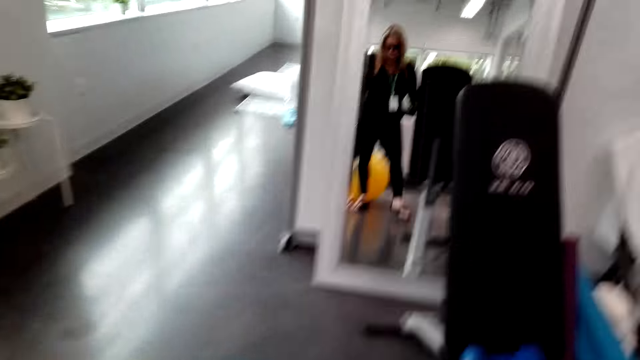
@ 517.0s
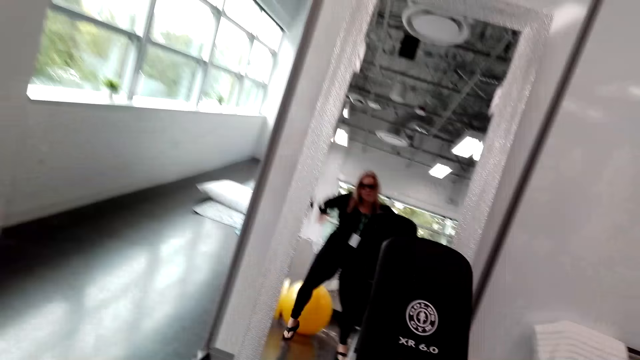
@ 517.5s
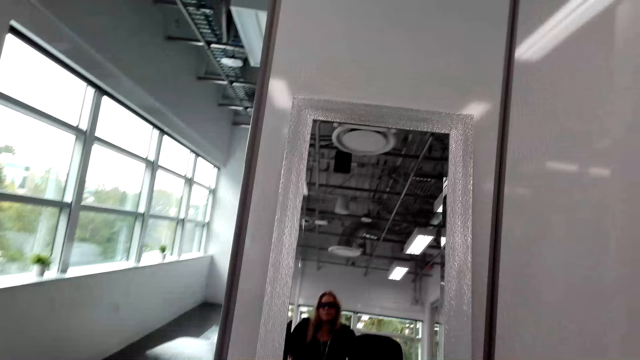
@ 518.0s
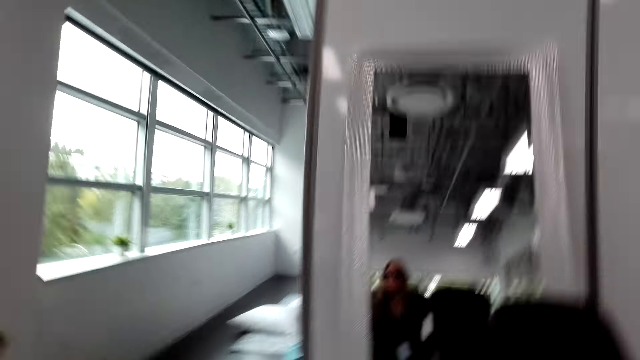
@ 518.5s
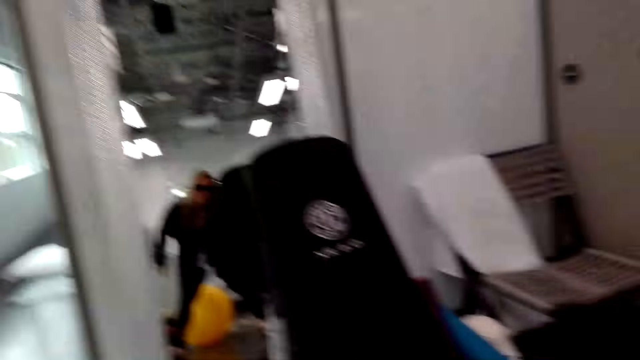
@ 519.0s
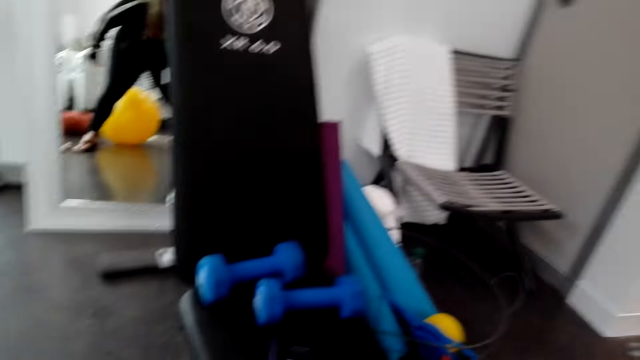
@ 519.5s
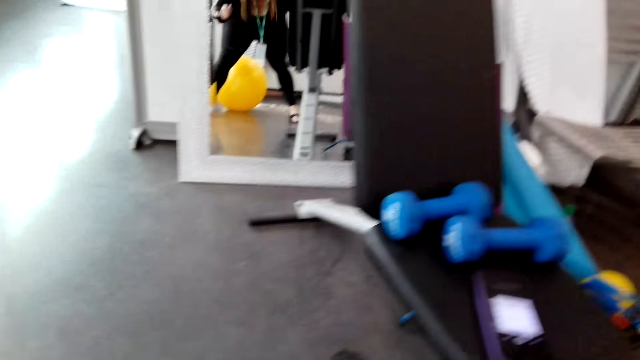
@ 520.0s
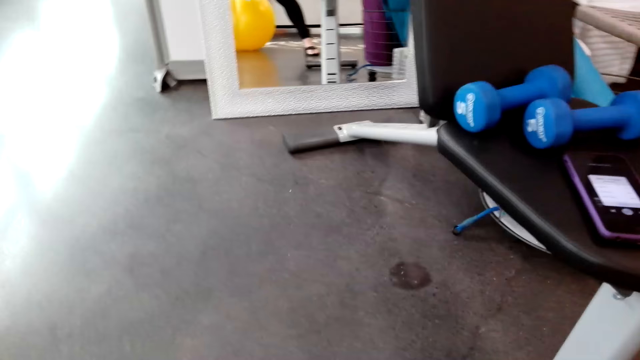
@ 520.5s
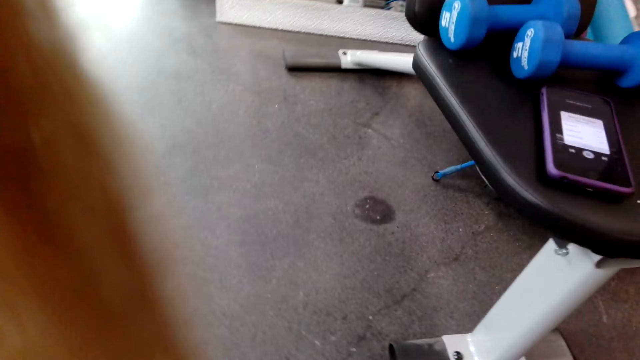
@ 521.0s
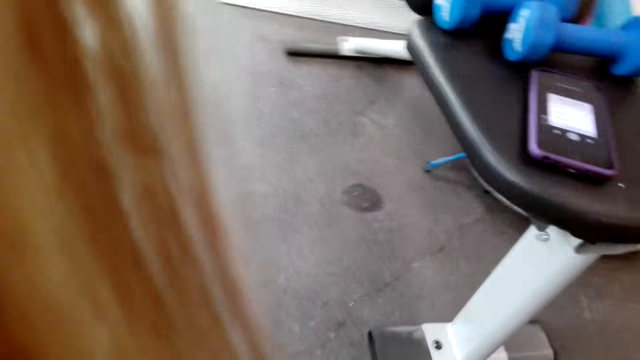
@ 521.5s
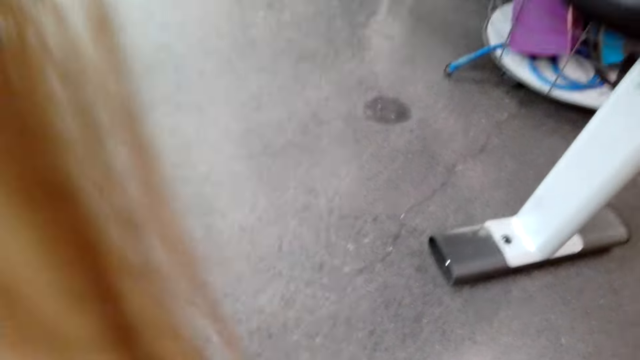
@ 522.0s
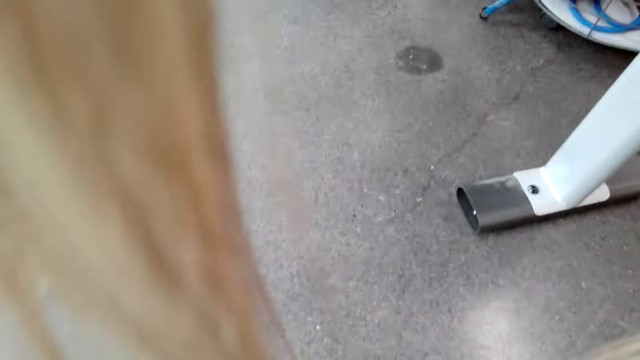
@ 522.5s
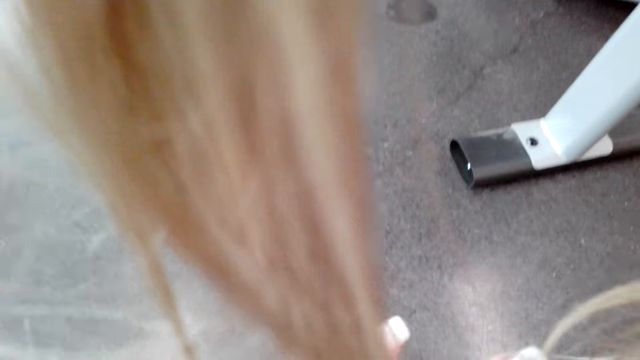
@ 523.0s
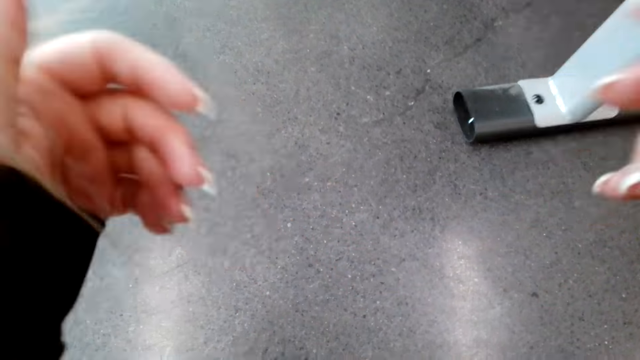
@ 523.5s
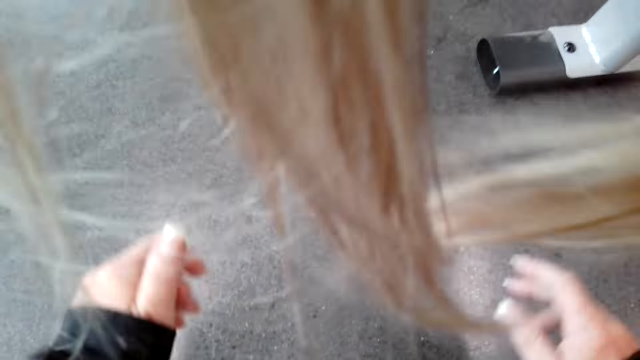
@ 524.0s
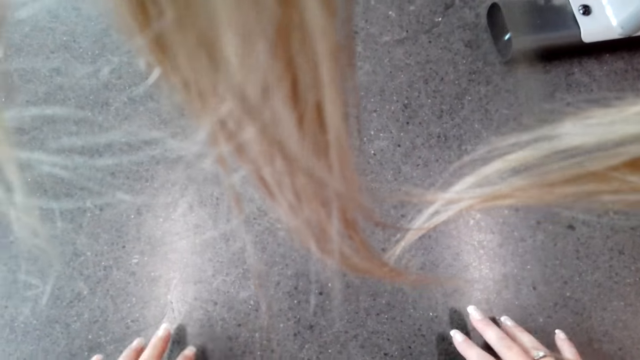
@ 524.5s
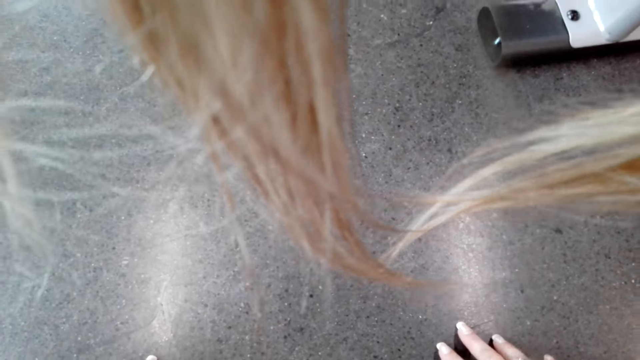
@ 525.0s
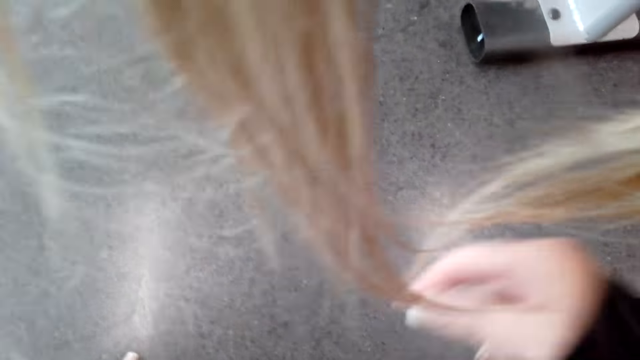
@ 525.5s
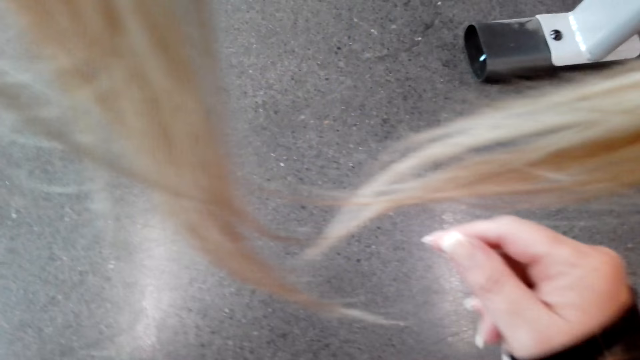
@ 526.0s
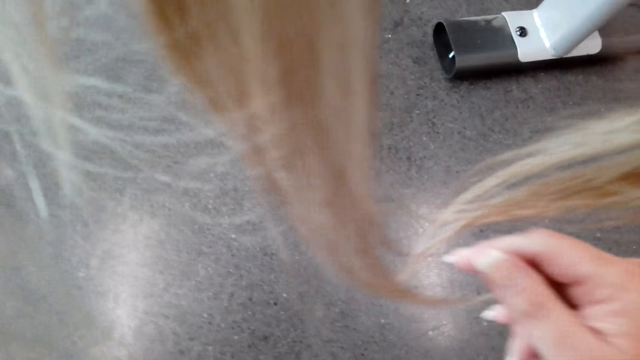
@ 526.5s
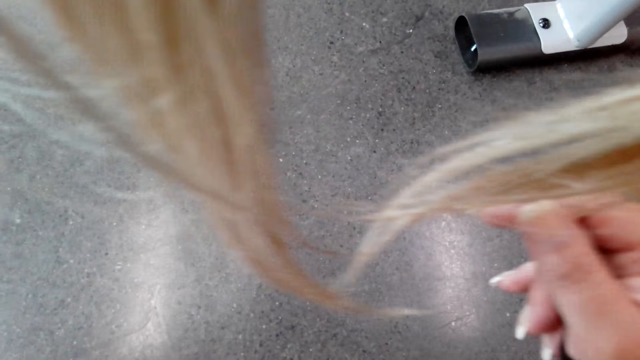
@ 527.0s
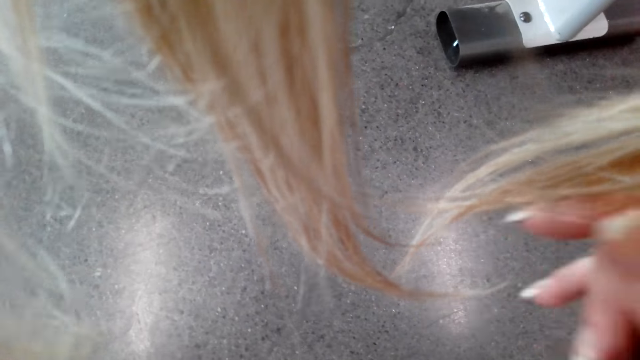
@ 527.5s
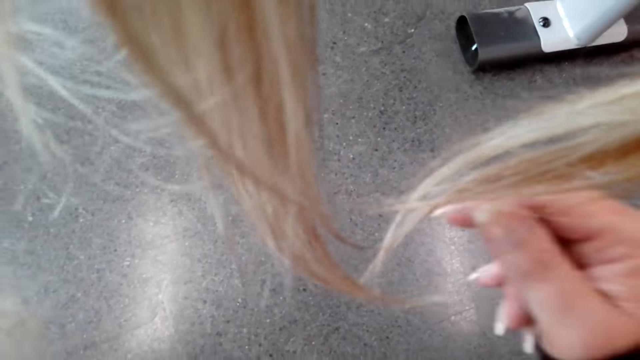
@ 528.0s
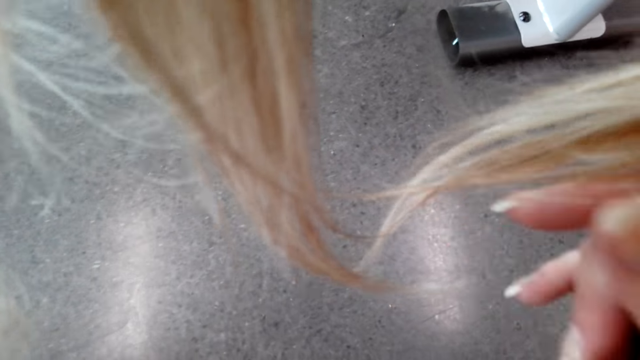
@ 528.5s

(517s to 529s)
The camera wearer moves the right hand. They make a step. They look at the mirror. They make a step. They look at the floor. They lift both hands. They look at the floor. They touch the floor. They look at the floor. They lift both hands. They look at the floor.

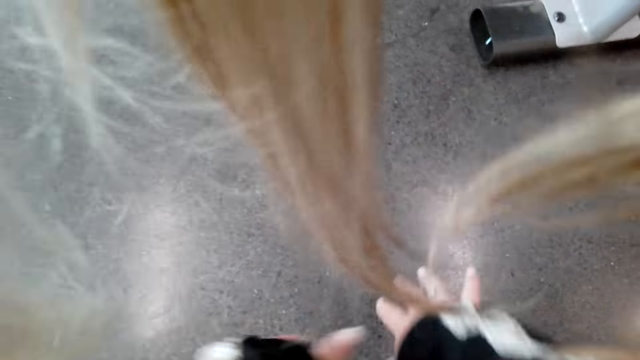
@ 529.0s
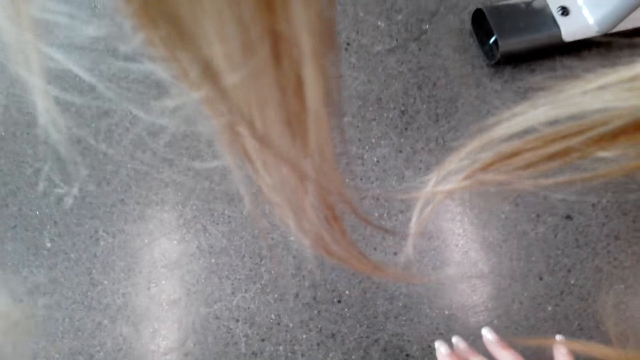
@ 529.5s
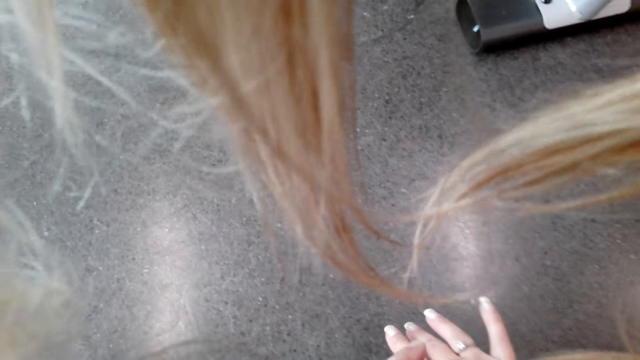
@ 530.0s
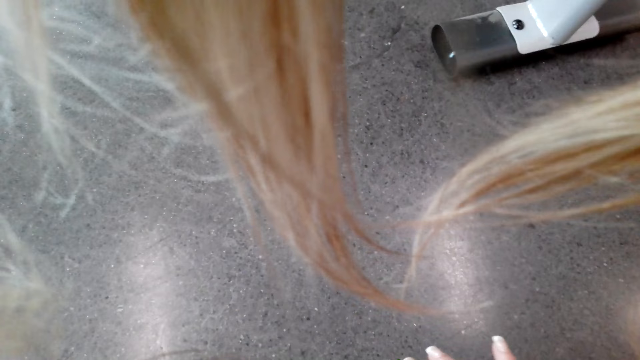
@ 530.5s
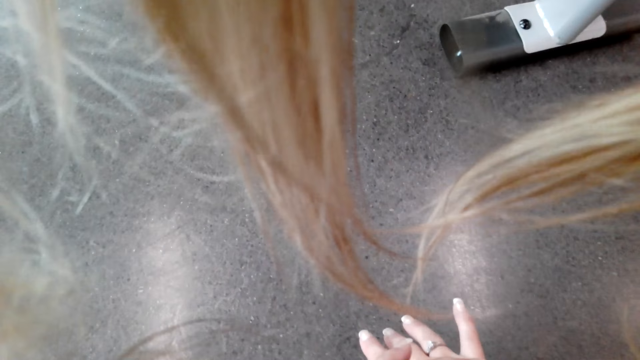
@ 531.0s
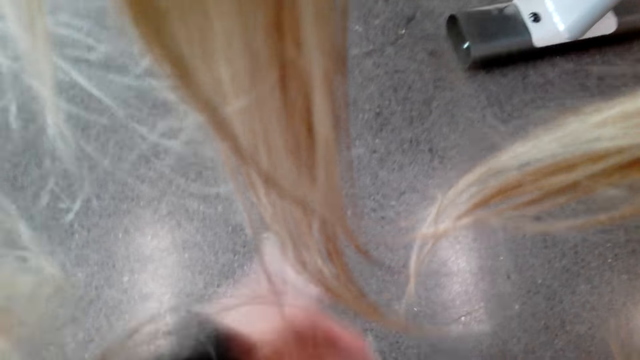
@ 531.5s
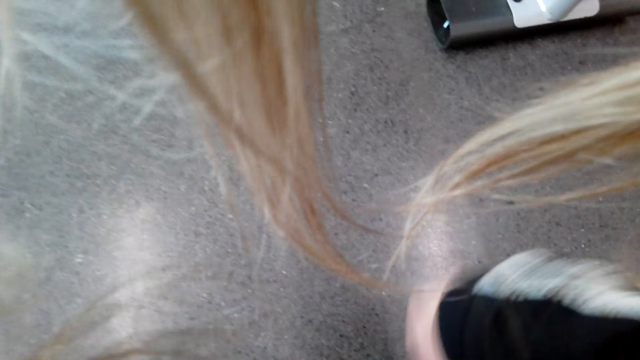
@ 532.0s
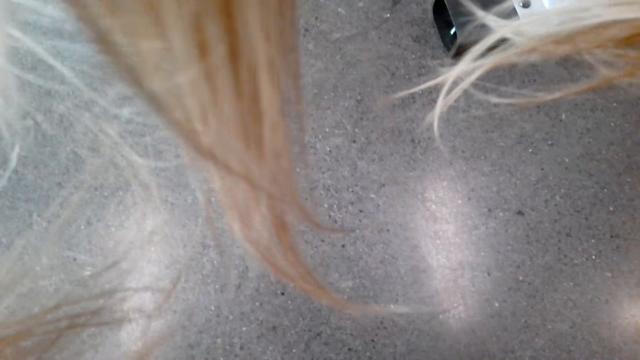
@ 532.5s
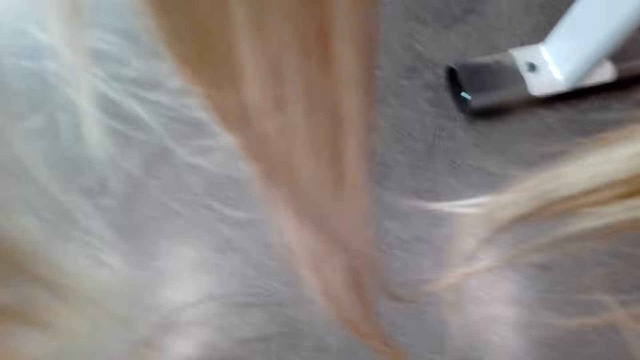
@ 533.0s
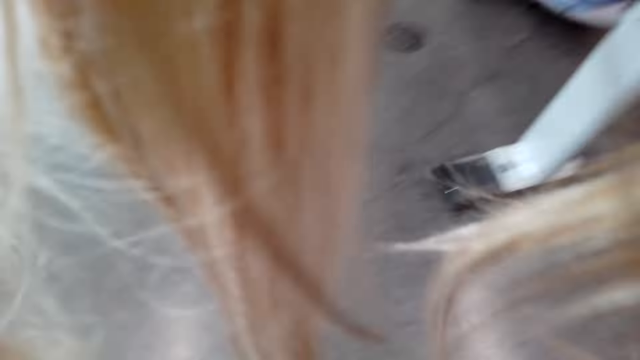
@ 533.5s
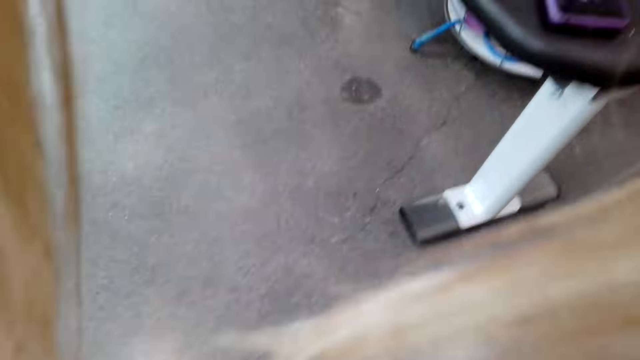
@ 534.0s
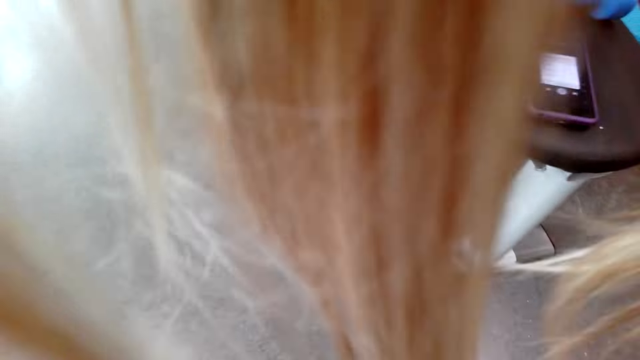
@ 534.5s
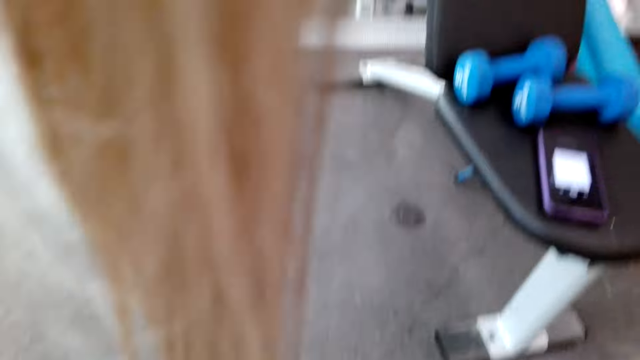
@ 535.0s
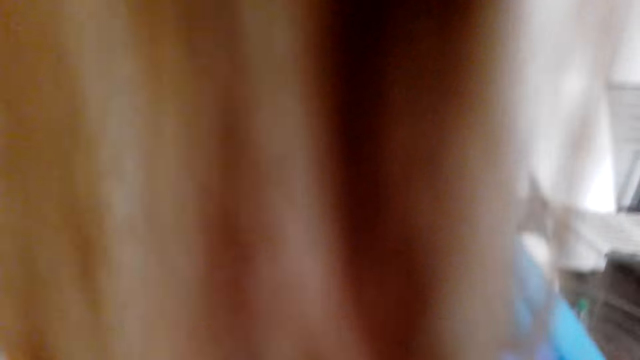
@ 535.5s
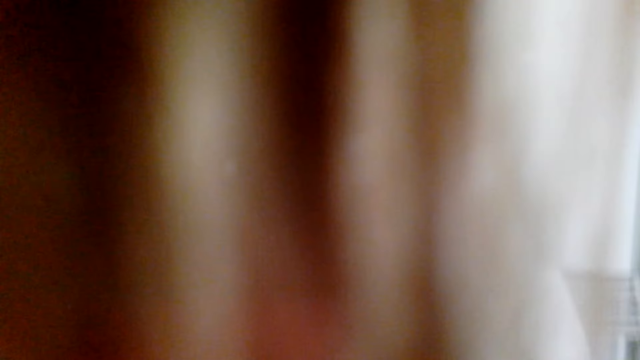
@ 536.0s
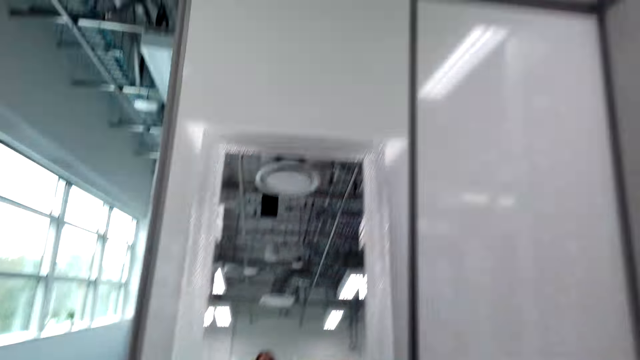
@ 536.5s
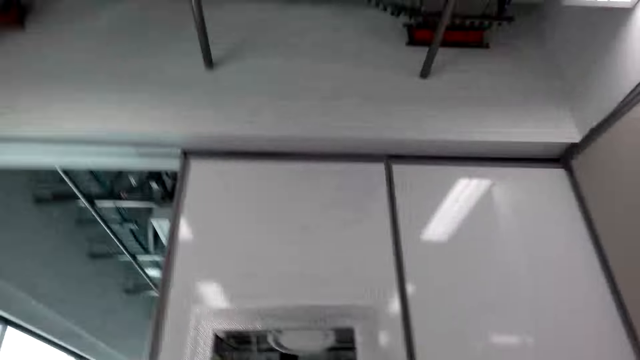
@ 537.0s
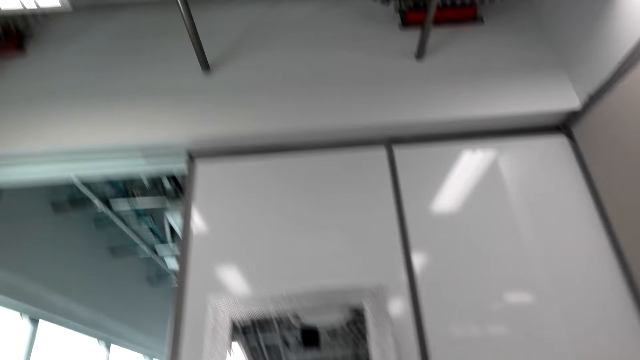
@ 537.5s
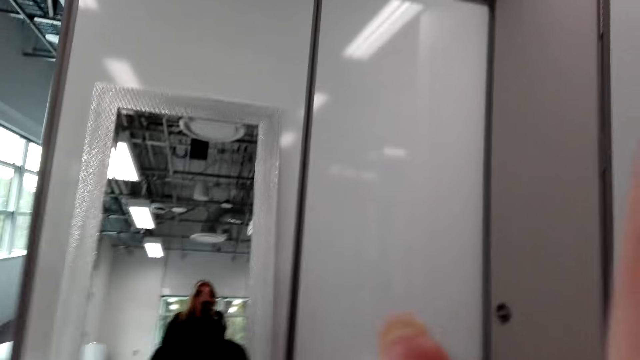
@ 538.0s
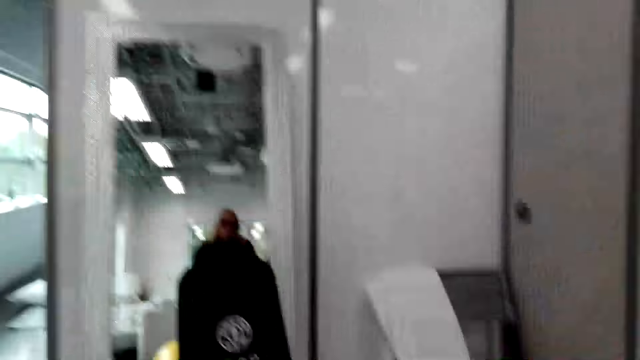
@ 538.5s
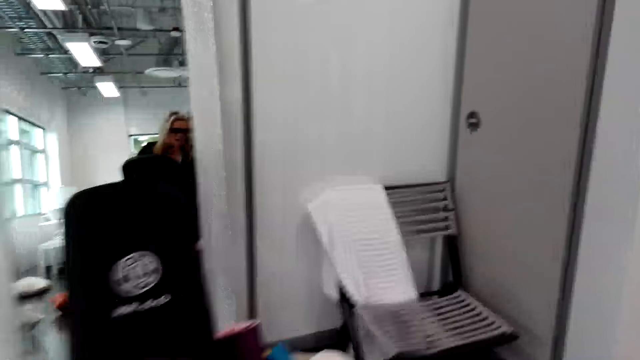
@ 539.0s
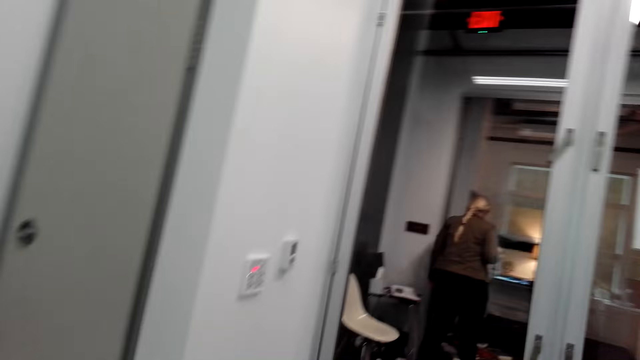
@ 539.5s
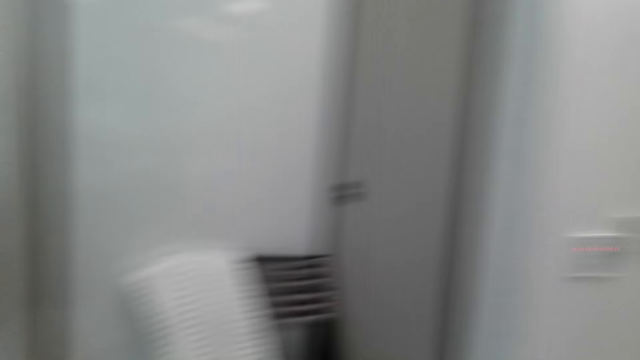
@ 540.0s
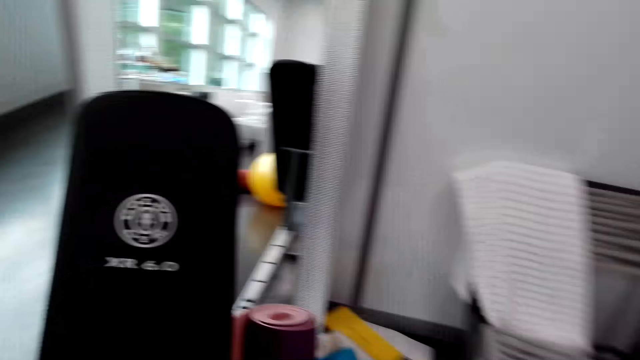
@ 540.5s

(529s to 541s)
The camera wearer touches the floor. They look at the floor. They lift both hands. They look at the floor. They look at the mirror. They touch the camera. They look at the mirror. They walk around.
